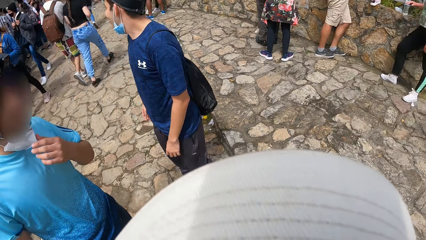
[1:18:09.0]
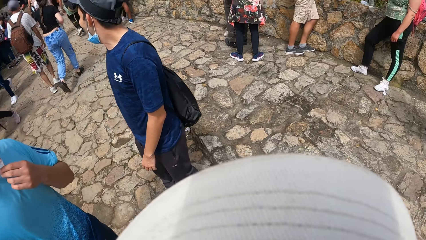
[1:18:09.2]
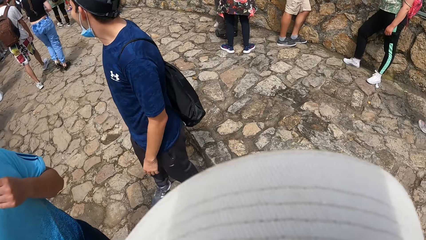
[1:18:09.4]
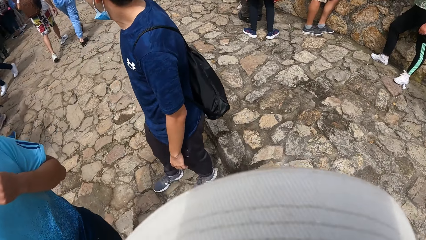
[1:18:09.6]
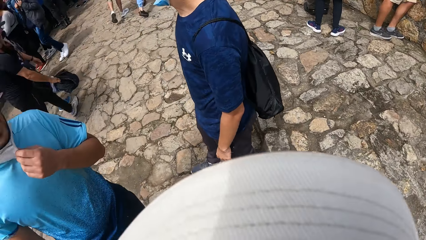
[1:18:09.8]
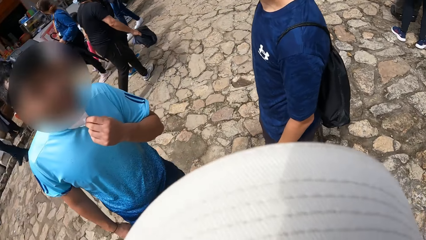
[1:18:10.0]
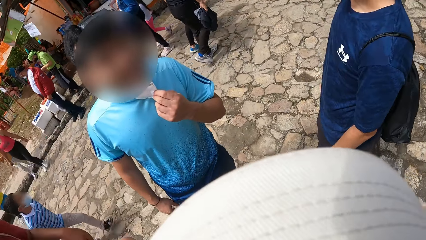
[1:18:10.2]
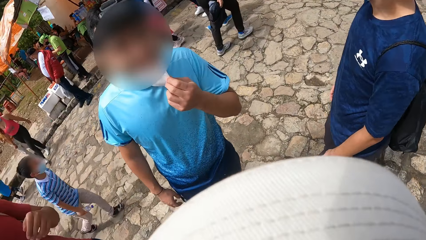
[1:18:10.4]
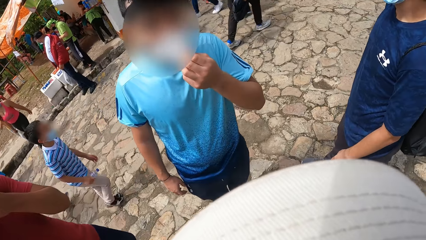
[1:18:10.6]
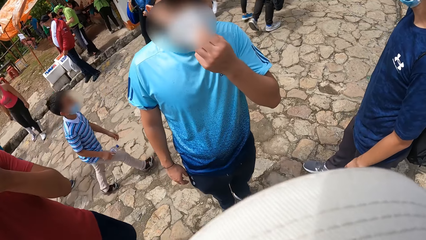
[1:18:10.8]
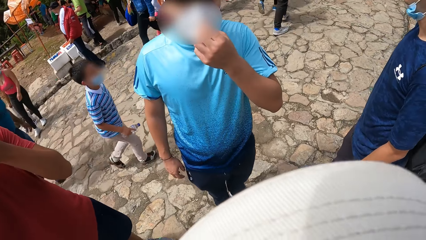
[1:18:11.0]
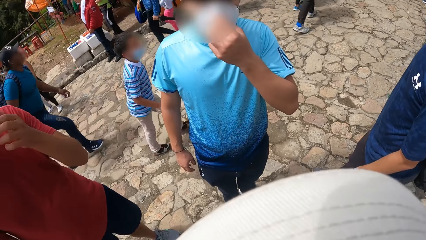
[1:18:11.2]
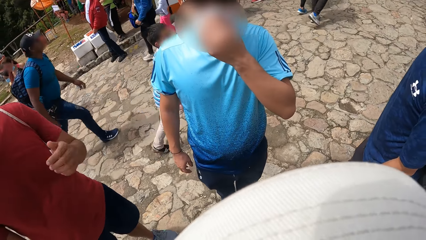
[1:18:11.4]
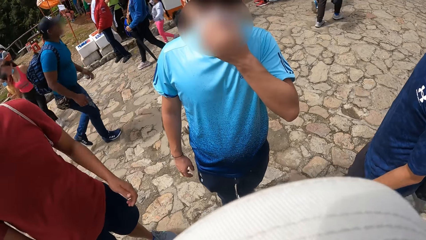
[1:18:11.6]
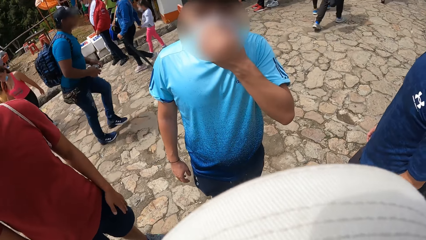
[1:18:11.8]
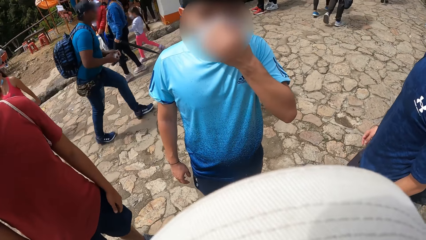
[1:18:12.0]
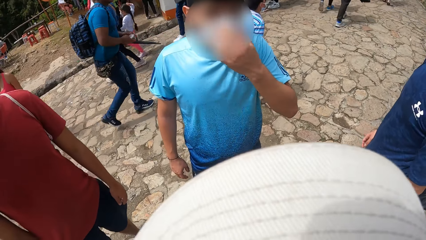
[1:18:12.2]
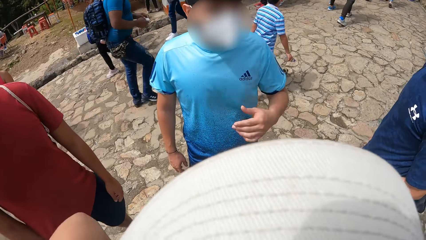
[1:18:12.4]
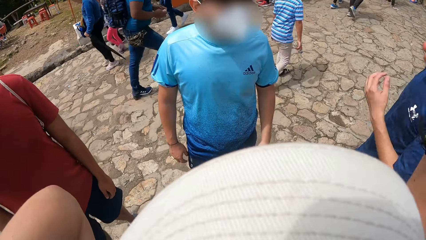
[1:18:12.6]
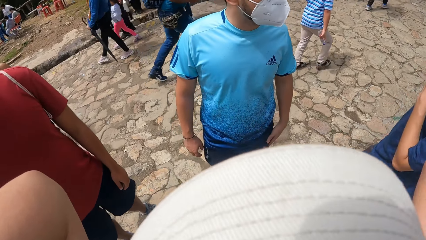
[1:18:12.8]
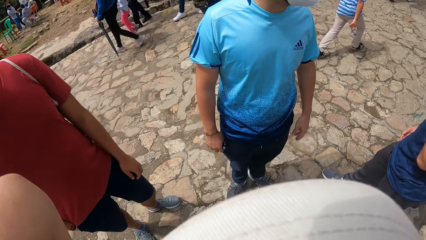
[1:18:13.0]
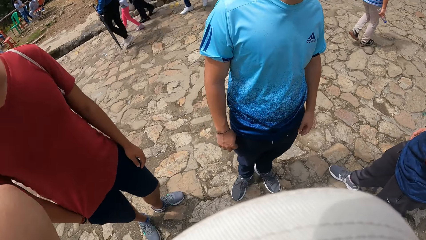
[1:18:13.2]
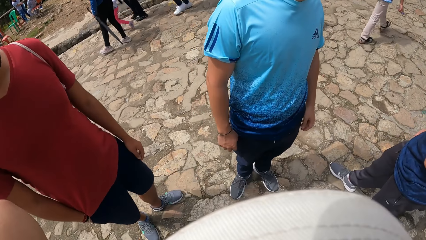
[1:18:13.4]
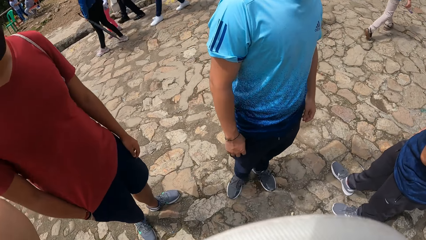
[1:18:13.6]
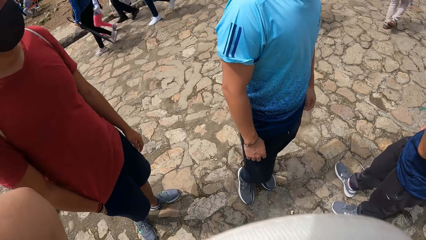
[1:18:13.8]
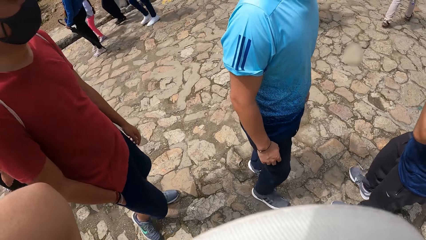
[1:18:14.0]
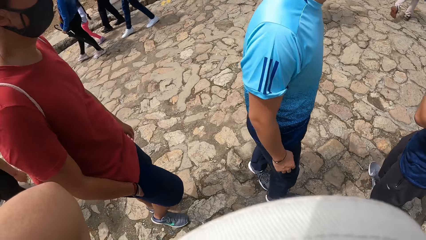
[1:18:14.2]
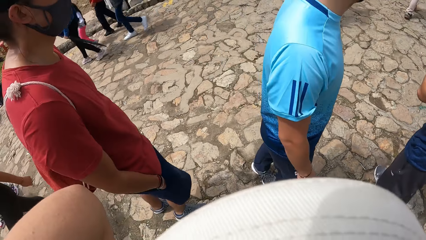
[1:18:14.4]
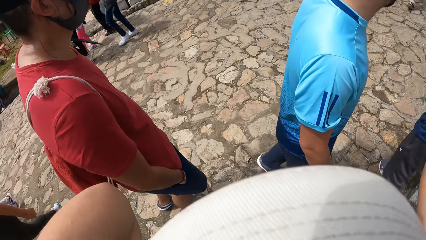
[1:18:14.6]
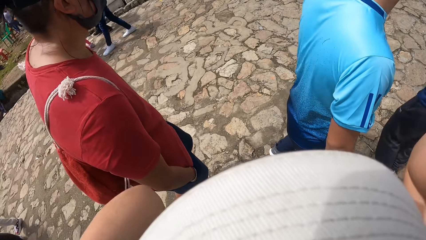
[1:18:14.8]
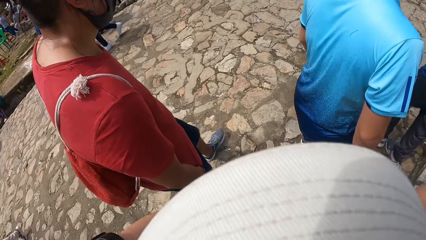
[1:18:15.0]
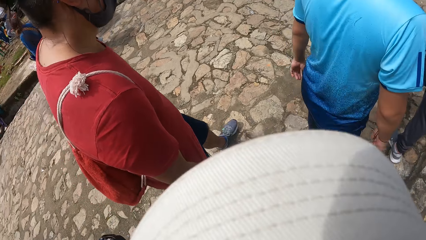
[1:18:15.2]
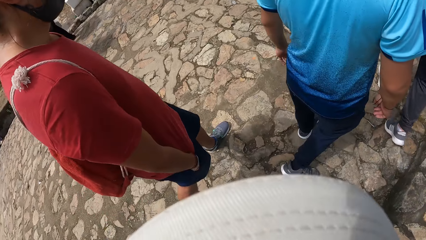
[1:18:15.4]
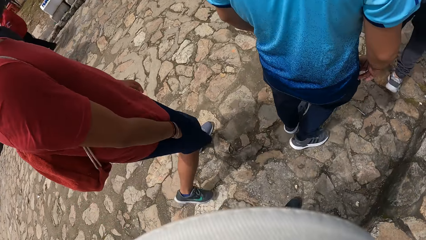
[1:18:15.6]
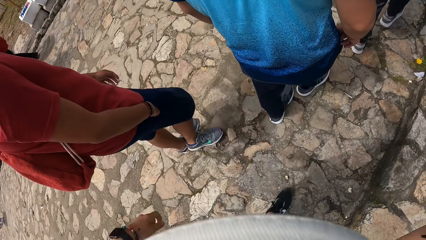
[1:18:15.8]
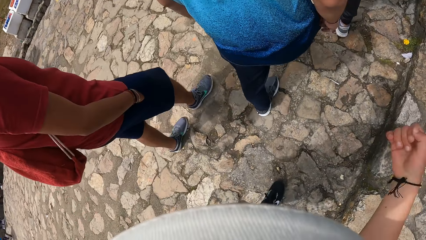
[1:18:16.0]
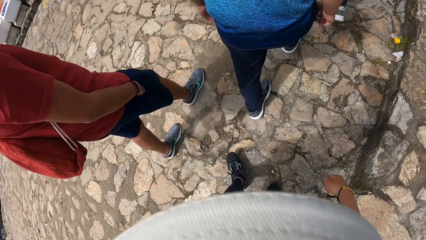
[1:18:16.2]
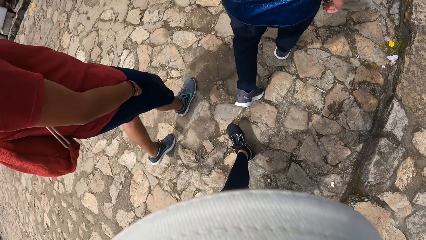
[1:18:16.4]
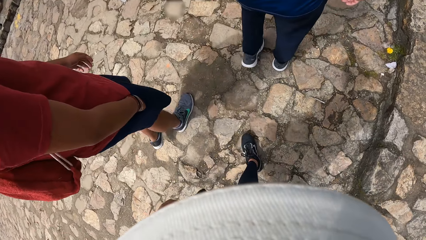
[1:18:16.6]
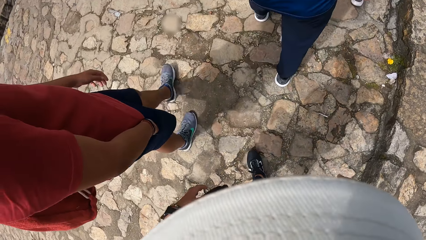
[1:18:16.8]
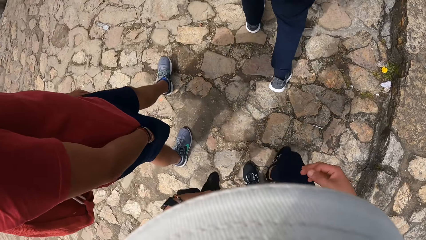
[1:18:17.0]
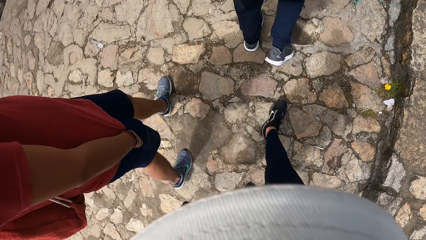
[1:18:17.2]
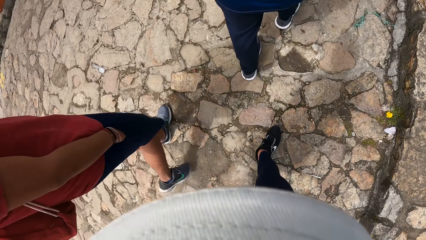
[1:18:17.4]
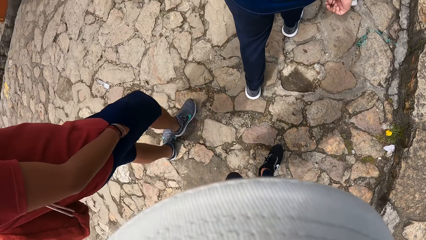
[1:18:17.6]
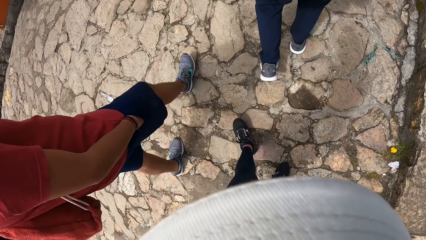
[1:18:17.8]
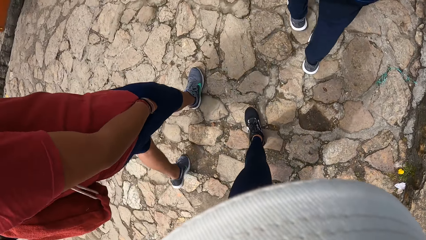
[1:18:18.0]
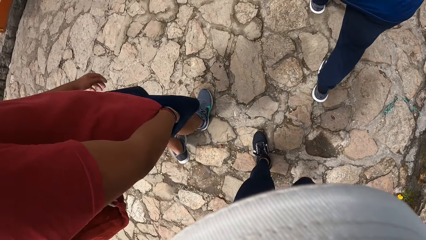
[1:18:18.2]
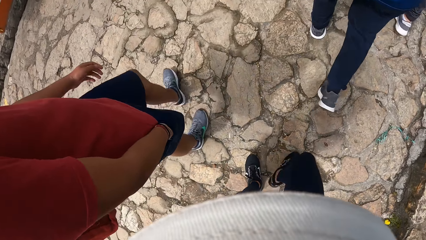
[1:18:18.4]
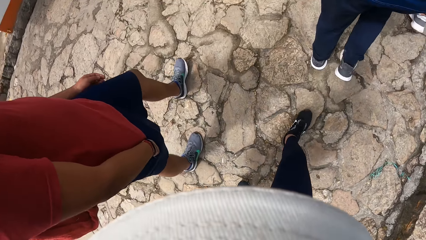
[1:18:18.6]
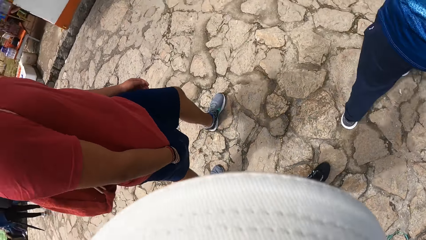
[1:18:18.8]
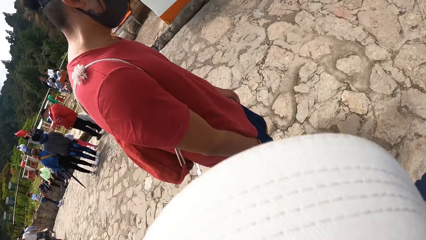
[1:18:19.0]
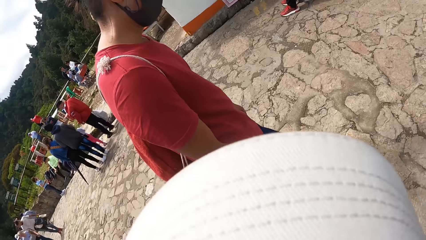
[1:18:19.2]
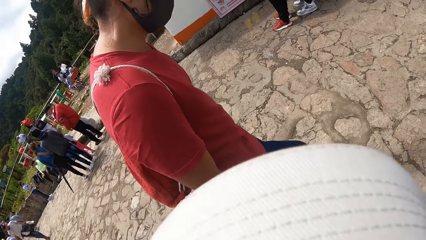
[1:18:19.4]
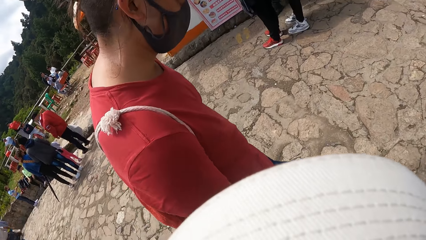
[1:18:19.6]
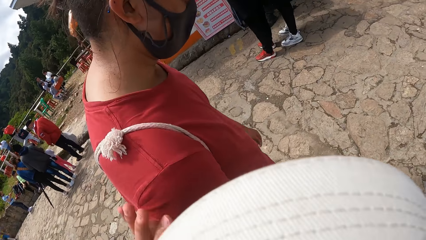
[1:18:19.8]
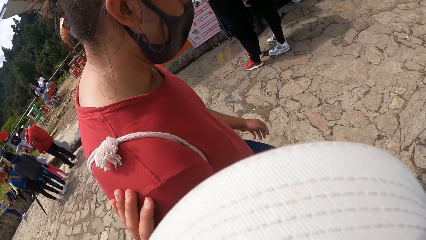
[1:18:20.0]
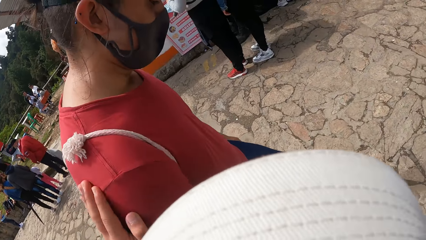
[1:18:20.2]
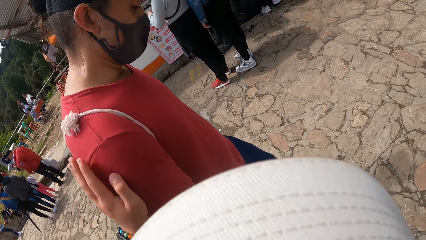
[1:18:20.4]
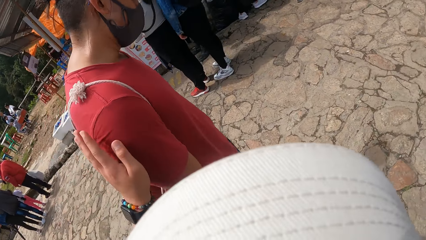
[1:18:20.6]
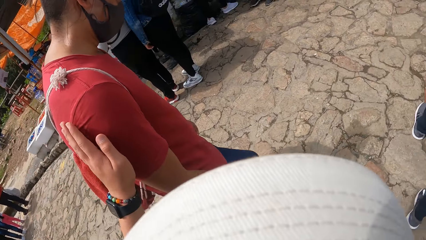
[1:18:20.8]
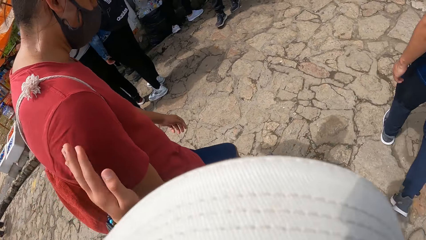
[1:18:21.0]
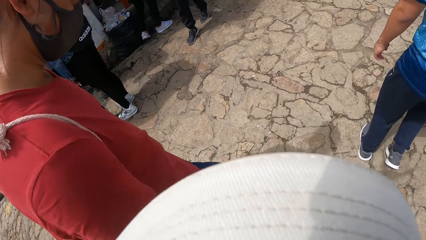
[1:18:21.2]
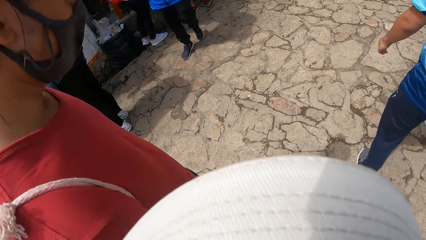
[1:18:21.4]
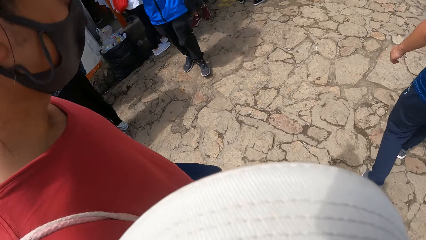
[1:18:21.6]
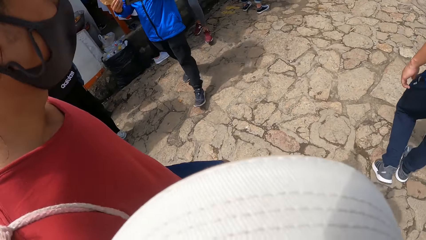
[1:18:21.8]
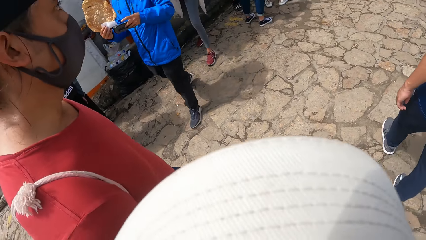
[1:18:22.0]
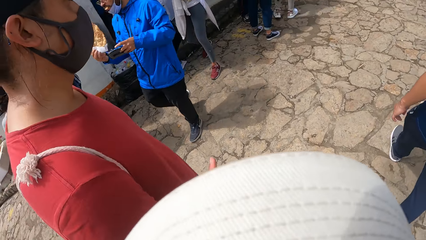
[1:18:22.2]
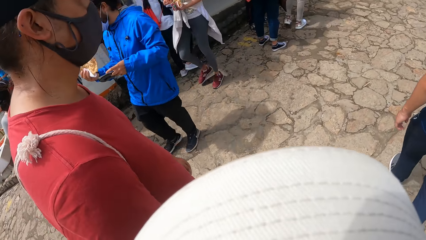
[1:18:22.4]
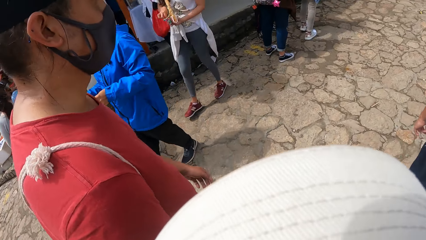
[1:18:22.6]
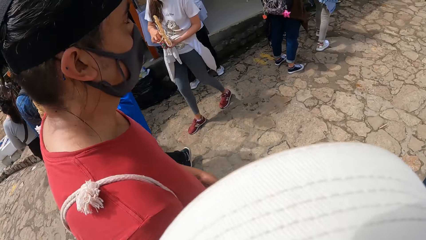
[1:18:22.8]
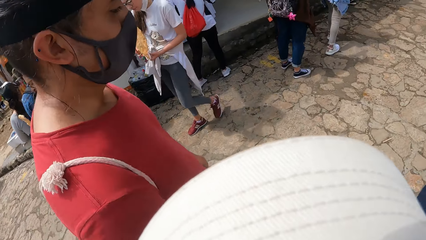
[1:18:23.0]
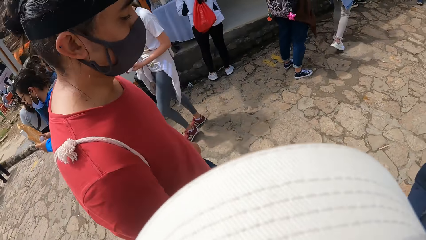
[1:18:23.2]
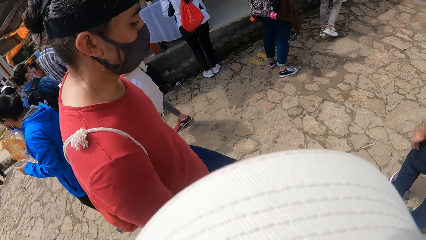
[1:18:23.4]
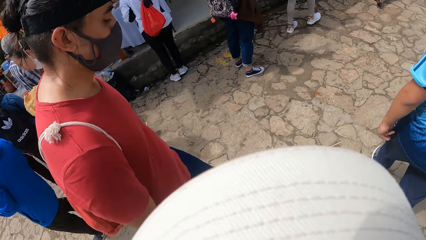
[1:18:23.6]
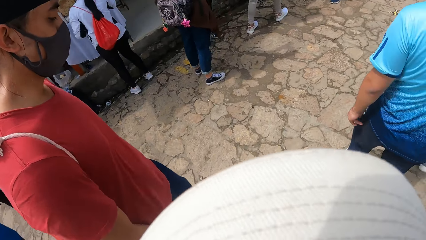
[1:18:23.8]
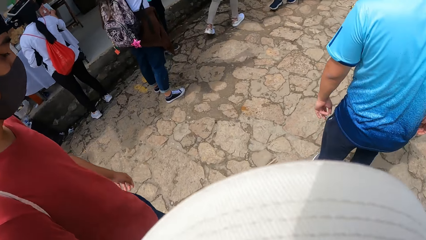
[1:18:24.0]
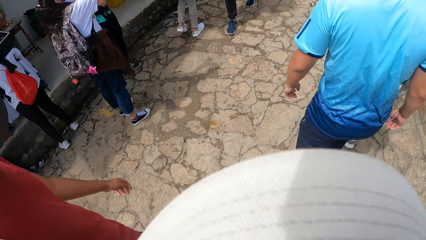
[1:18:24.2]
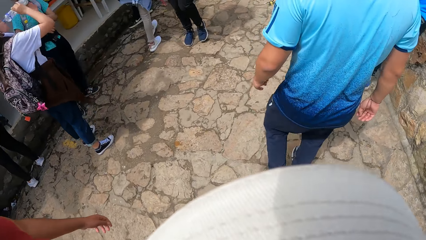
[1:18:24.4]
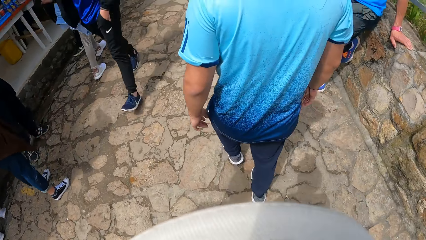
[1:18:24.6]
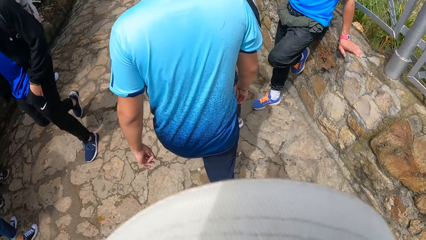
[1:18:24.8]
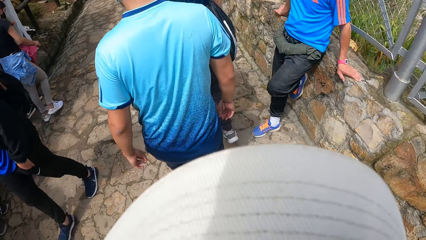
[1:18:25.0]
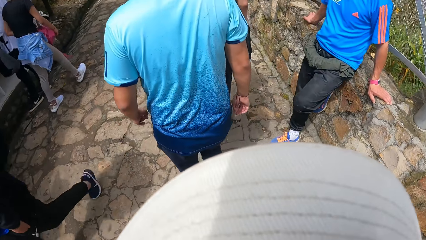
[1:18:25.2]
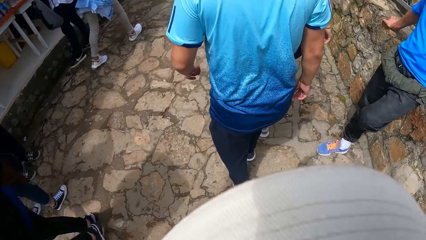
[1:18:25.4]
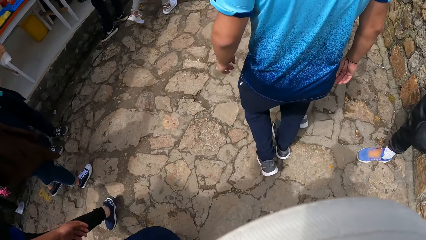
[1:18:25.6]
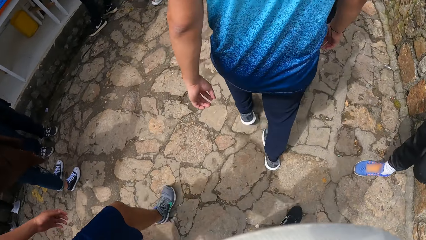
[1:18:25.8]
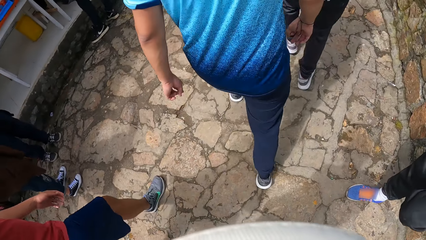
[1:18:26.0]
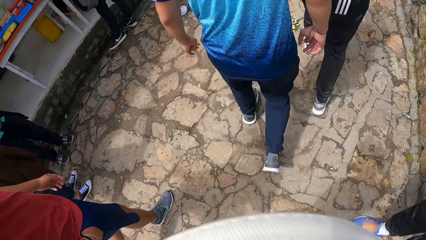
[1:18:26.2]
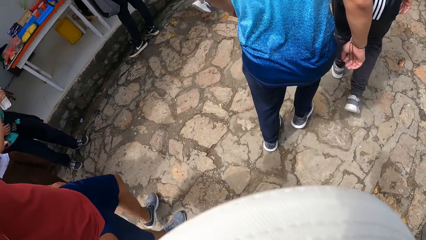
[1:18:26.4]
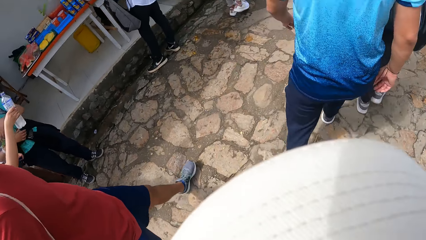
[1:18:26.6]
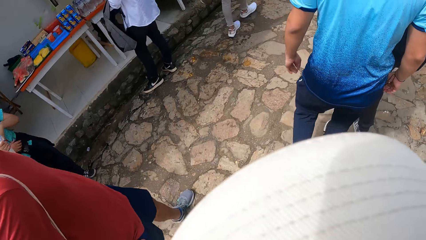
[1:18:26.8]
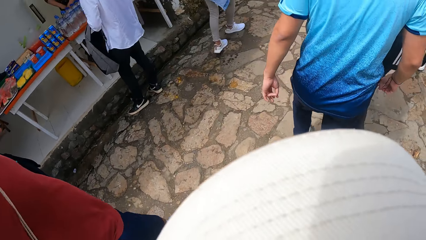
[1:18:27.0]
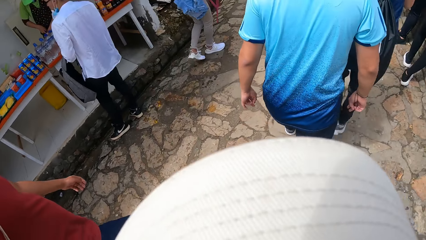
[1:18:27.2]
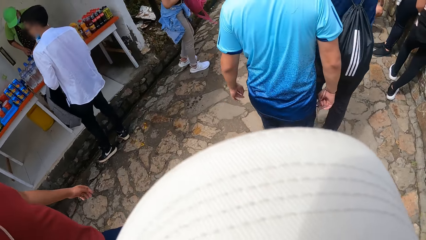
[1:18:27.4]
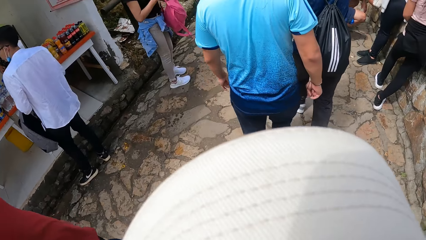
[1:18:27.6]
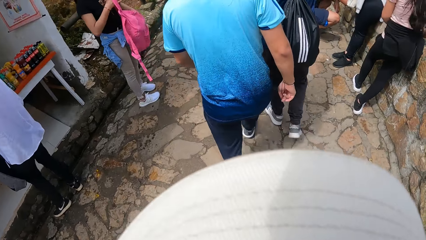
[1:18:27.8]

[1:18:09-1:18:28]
The camera wearer walks along the pavement. One of the persons adjusts his face mask. The persons walk away along the pavement. The camera wearer walks along the pavement. She touches a man on his shoulder with her left hand. She removes her hands off the shoulder of the man. She walks along the pavement.
